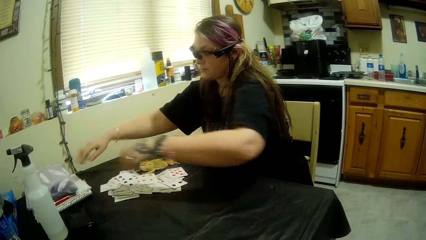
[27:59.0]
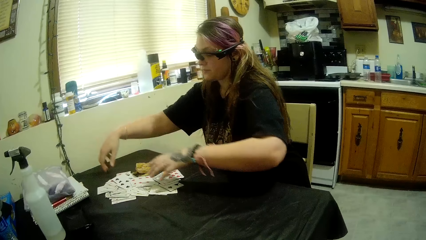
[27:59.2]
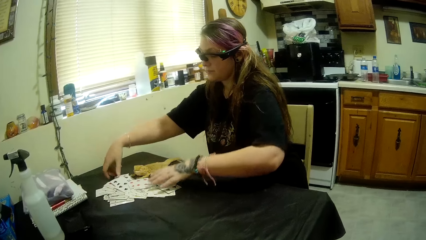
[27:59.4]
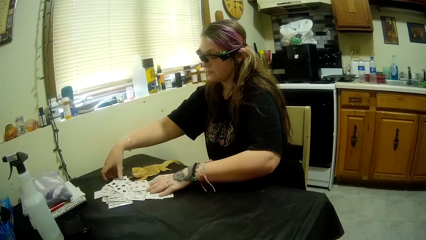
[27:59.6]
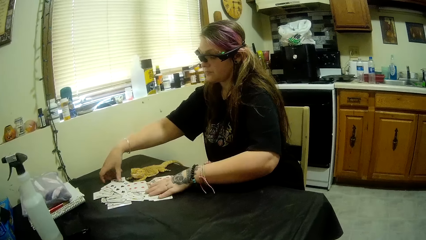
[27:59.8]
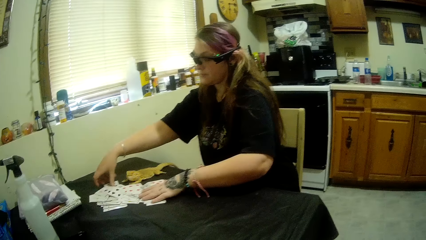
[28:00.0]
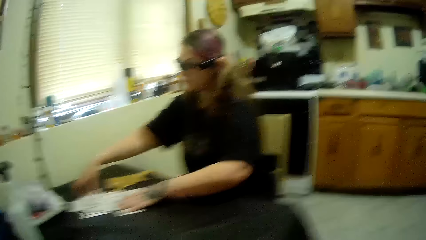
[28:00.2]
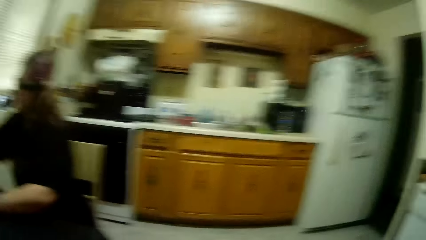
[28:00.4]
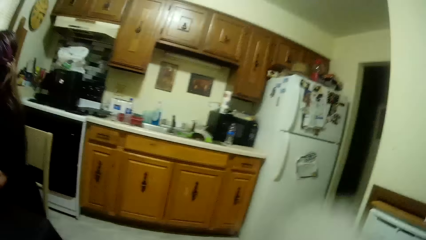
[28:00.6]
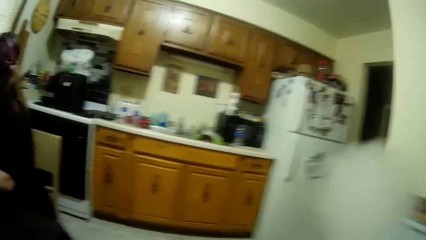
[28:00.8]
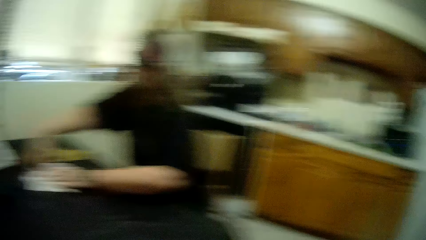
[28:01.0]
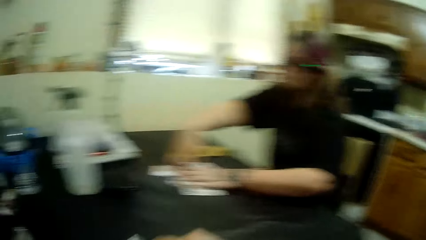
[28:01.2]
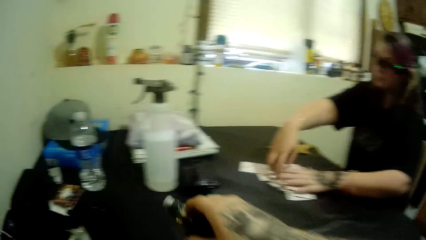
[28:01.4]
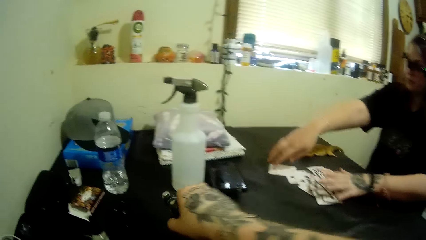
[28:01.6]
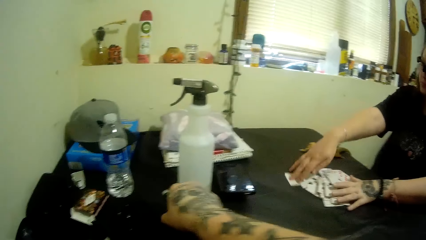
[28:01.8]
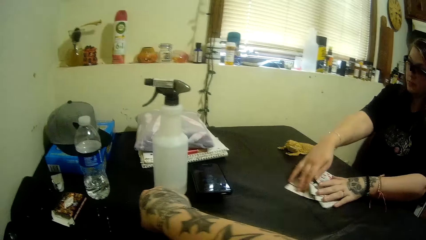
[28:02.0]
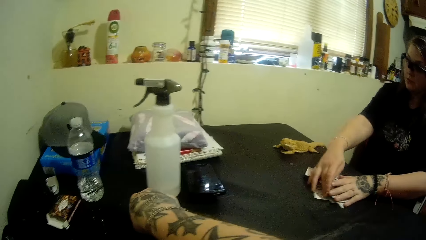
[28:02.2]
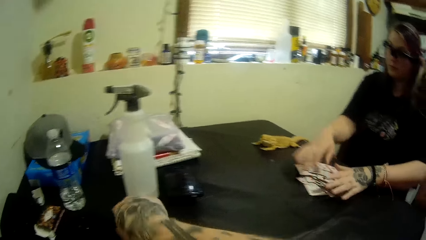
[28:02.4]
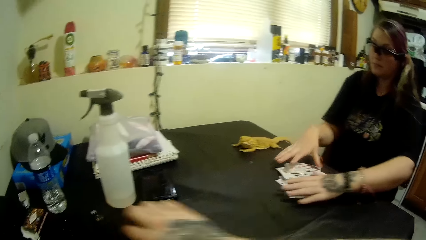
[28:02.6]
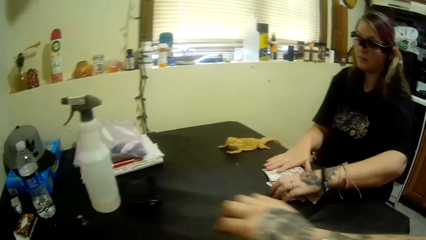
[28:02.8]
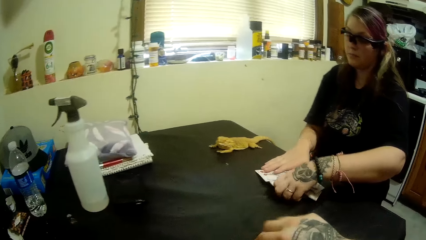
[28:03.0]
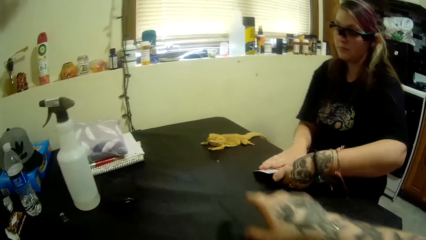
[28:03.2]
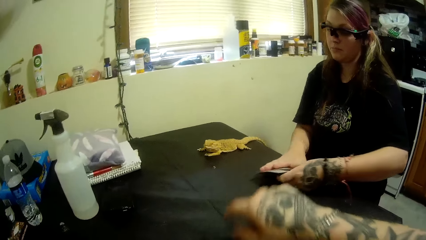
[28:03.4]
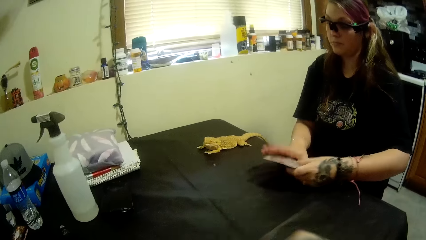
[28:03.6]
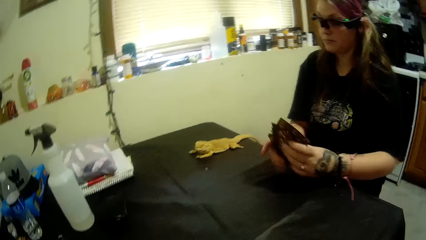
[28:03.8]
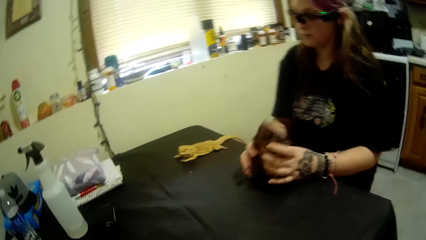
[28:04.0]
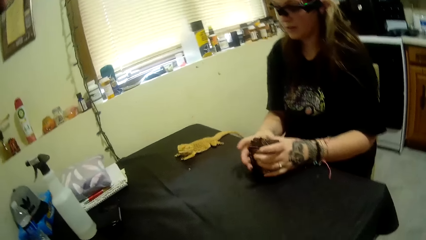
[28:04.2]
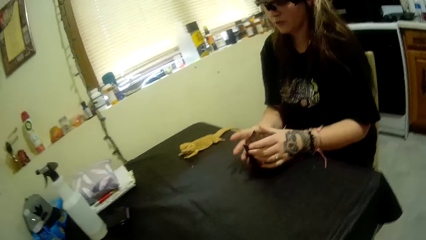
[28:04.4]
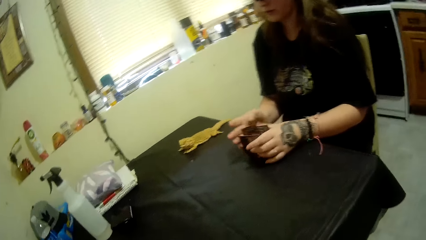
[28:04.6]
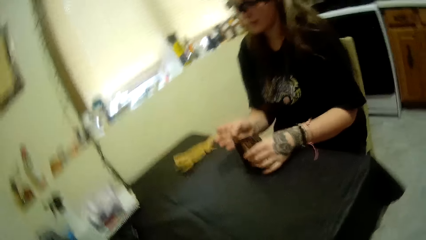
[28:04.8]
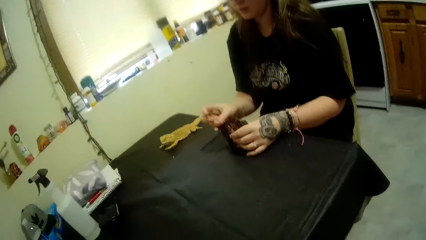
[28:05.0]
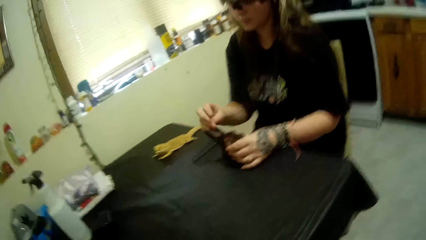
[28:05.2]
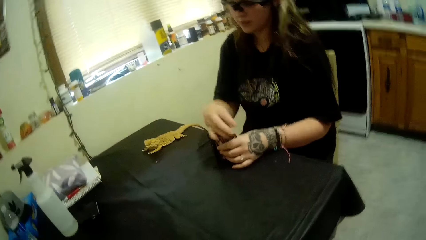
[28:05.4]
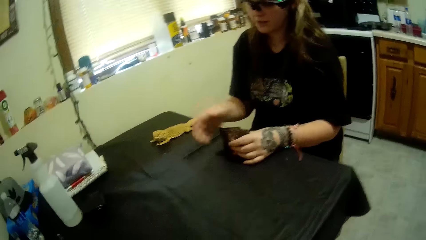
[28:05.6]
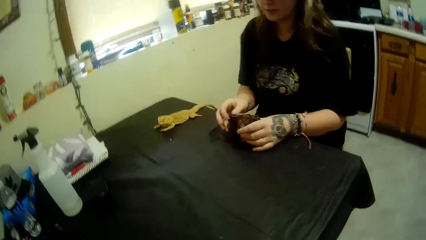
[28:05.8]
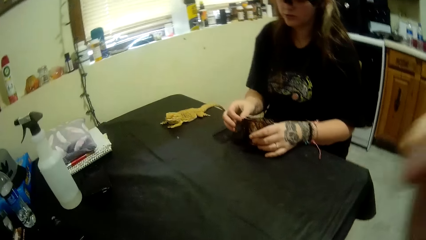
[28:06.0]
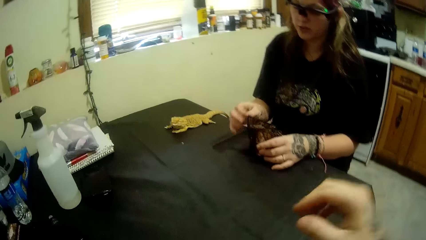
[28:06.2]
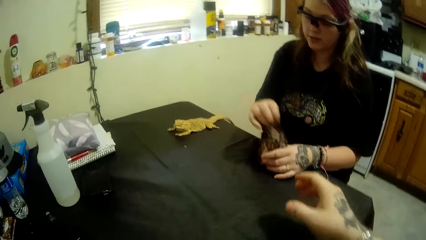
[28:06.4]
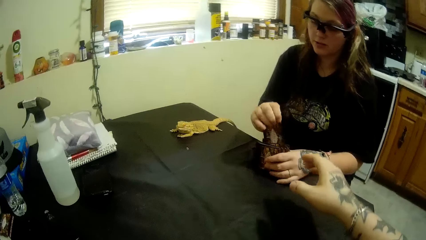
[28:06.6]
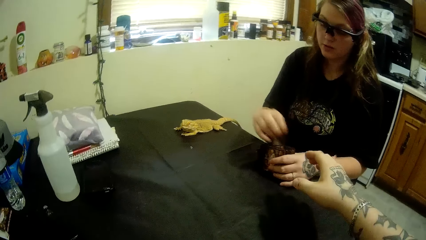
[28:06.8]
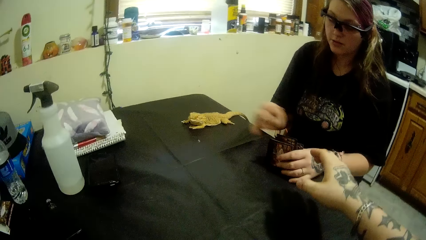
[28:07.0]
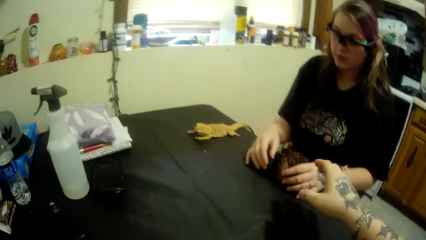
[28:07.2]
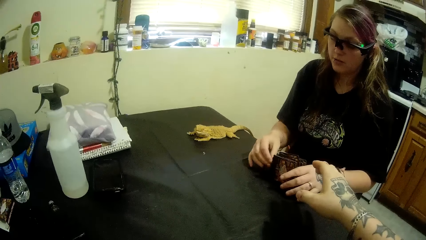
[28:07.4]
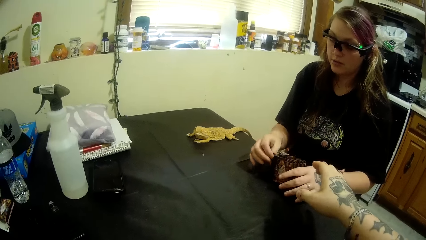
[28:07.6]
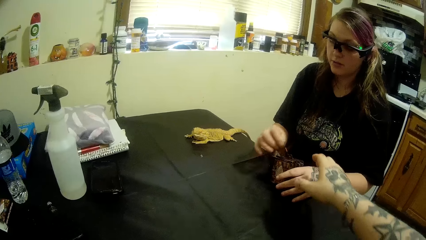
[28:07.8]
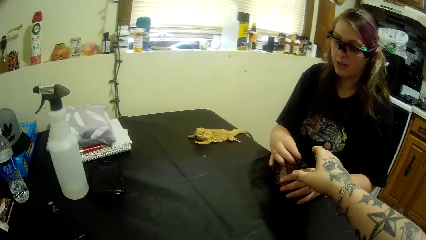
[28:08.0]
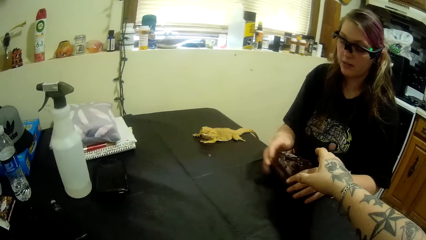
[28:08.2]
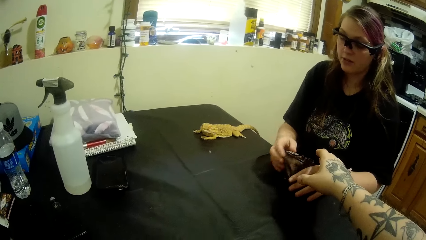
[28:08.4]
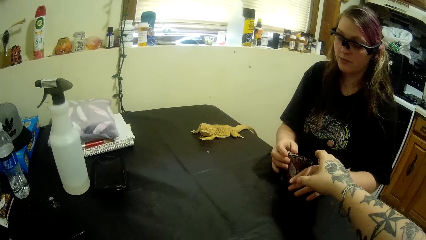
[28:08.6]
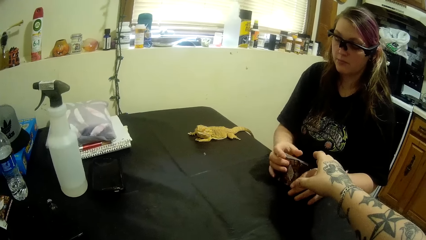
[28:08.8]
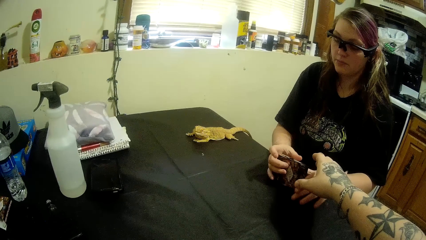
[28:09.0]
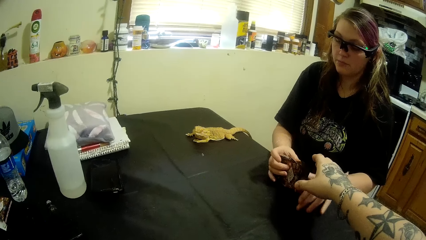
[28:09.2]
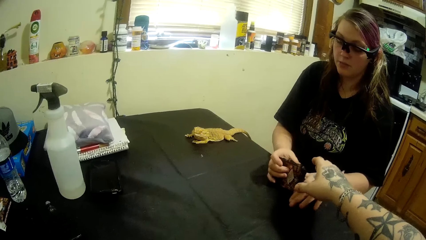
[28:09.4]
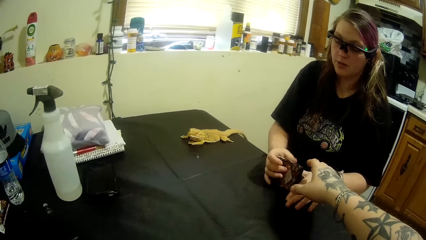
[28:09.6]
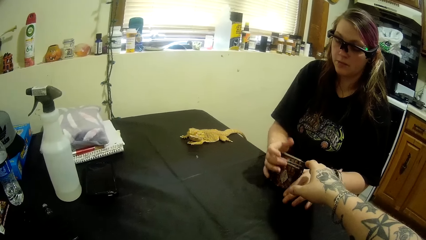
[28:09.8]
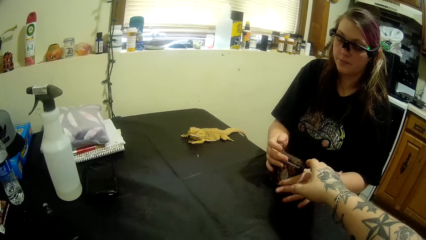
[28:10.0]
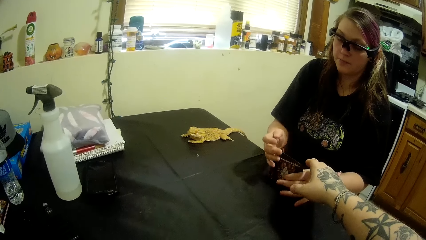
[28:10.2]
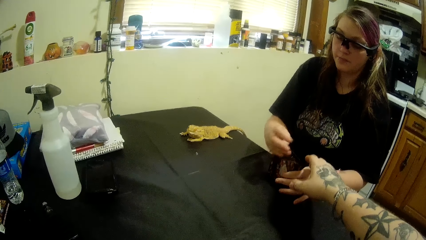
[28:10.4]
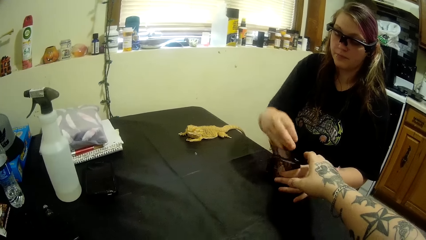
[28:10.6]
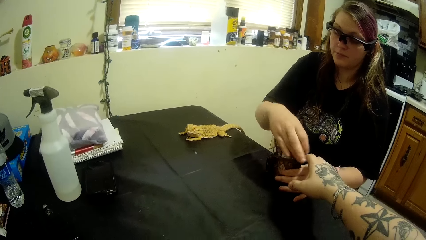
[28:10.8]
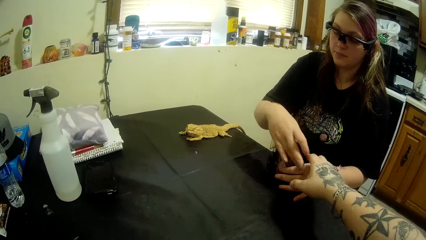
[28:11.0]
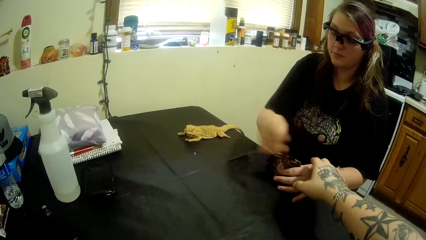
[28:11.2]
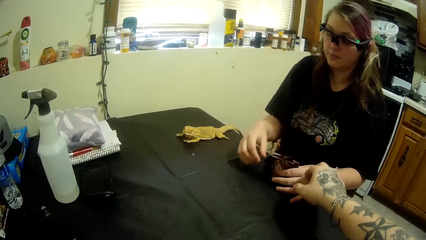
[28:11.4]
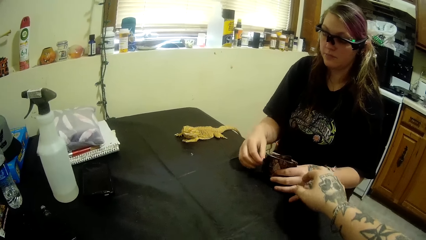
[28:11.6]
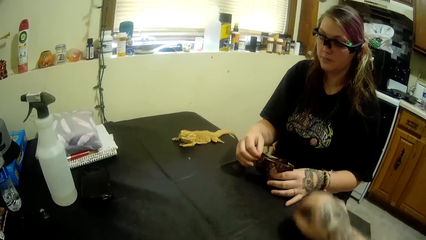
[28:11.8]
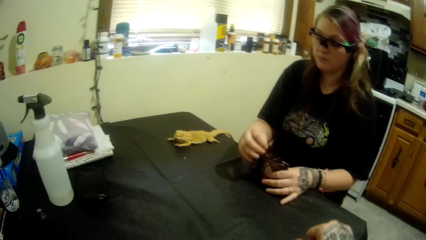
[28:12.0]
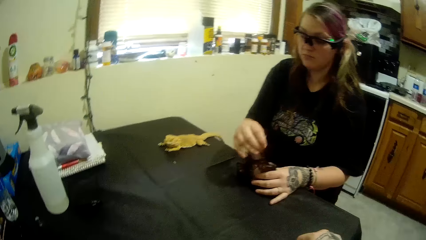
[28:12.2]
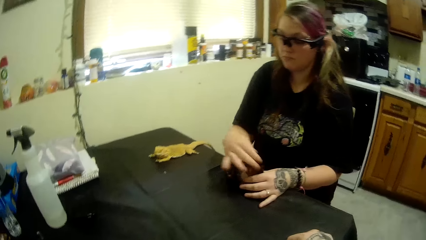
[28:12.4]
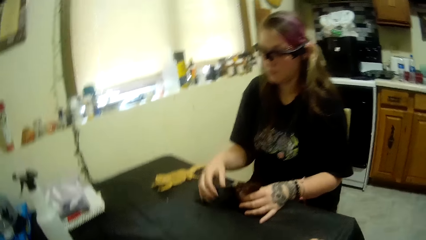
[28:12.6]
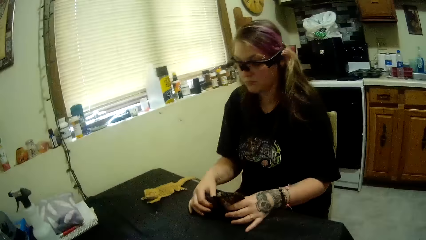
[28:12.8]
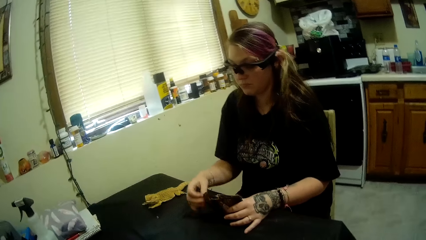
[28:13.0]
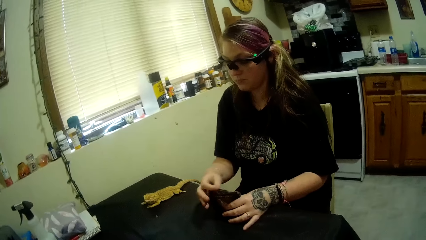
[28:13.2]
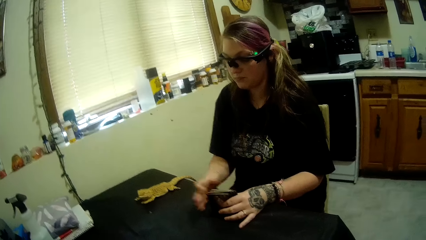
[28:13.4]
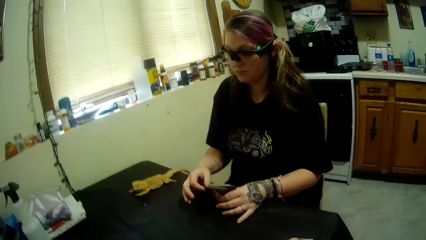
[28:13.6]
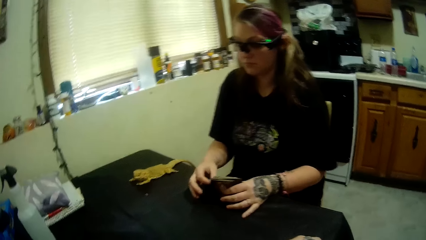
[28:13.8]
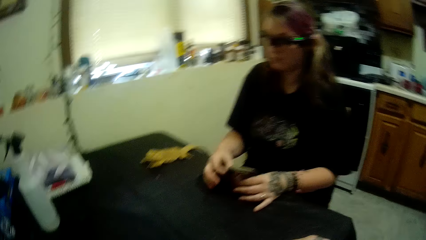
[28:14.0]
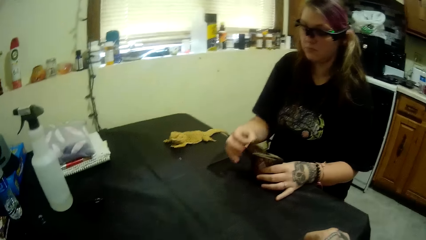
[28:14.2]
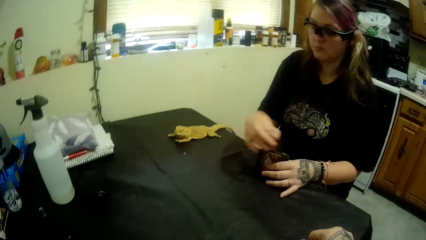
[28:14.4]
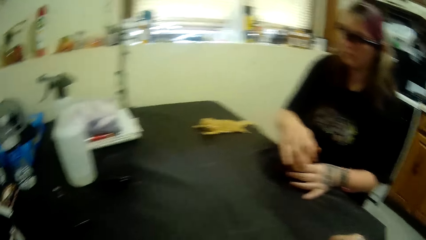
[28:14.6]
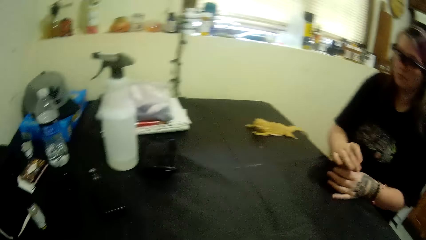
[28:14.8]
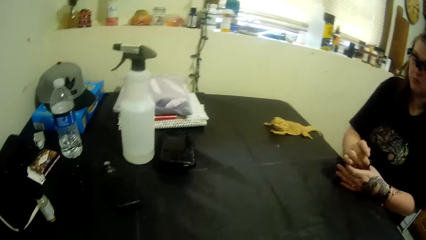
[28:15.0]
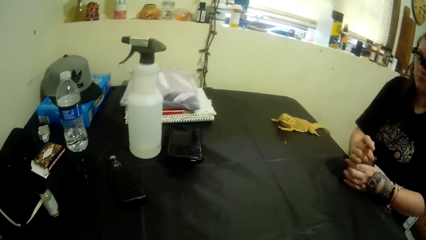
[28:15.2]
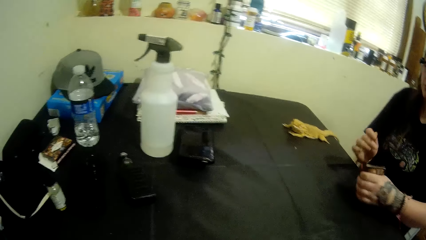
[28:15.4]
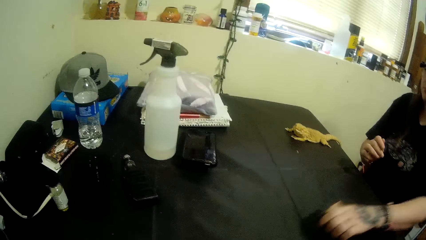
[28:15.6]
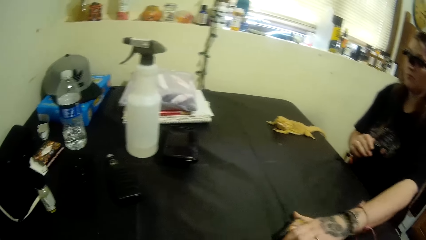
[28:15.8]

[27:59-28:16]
The woman drops the pillow on the notebook. The camera wearer looks at the table. The woman arranges the cards on the table. The camera wearer looks away from the table. He places the vape on the table. He talks to the woman. He waves his hand. He stretches his hands towards the woman.
